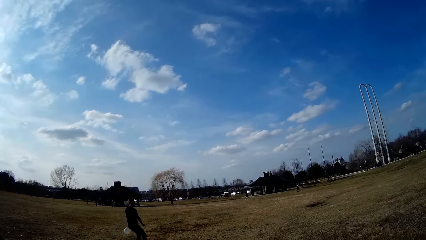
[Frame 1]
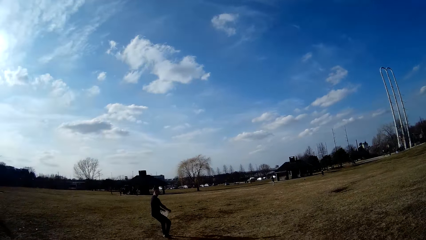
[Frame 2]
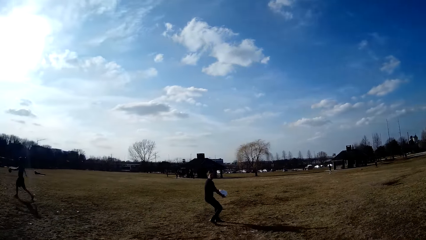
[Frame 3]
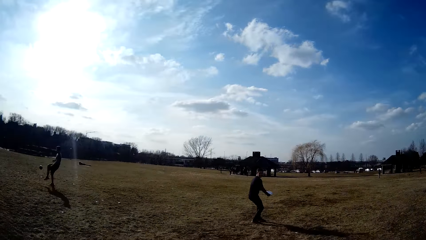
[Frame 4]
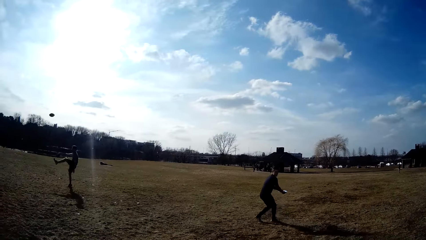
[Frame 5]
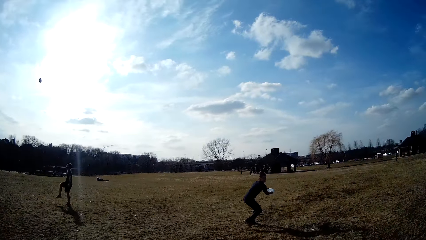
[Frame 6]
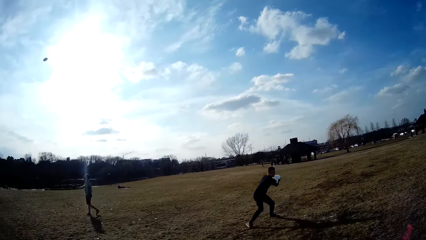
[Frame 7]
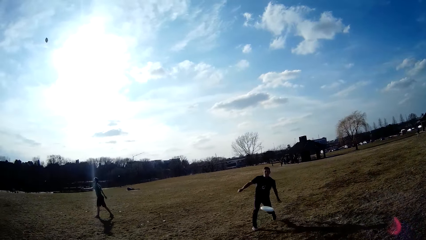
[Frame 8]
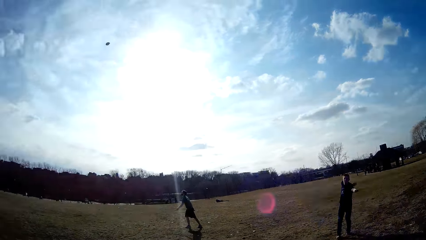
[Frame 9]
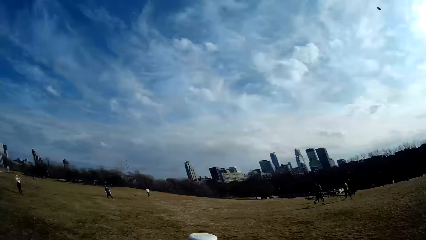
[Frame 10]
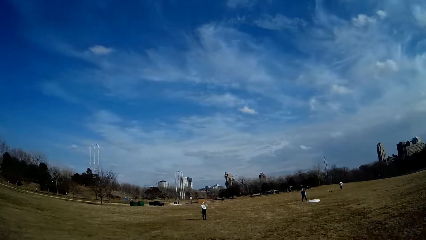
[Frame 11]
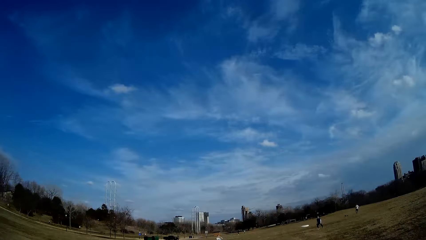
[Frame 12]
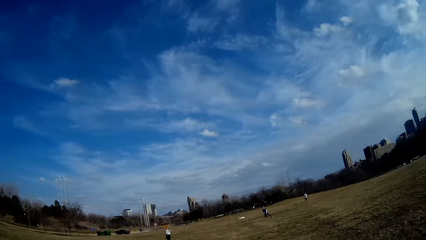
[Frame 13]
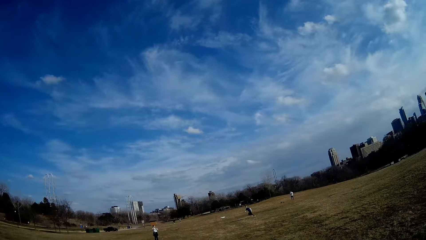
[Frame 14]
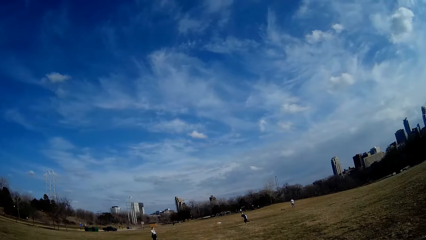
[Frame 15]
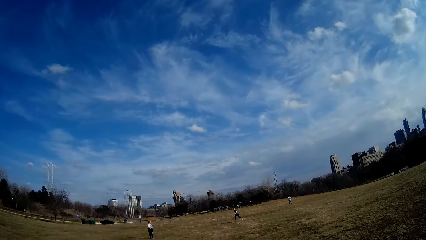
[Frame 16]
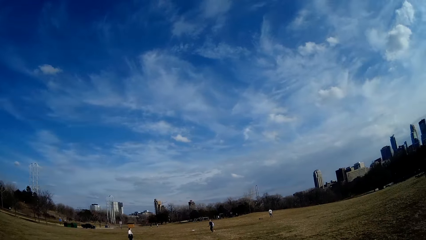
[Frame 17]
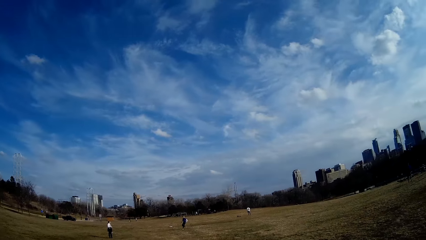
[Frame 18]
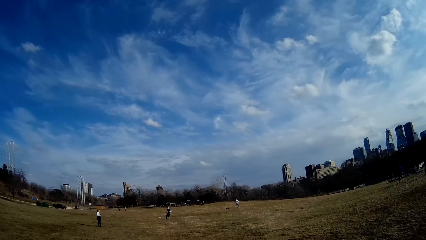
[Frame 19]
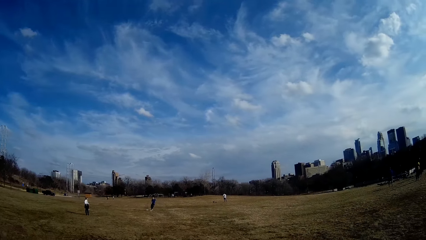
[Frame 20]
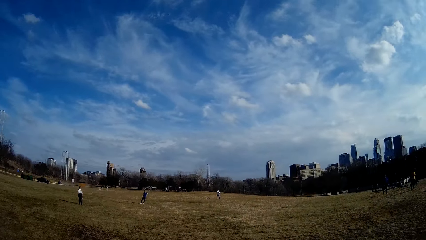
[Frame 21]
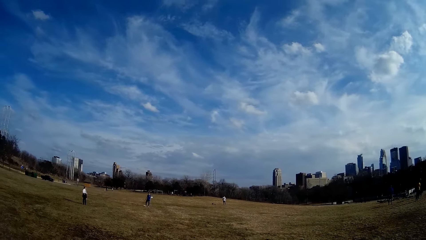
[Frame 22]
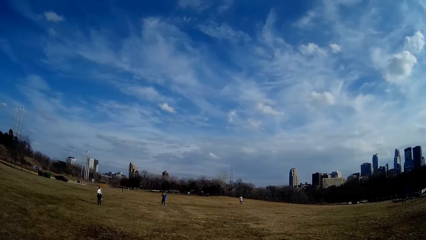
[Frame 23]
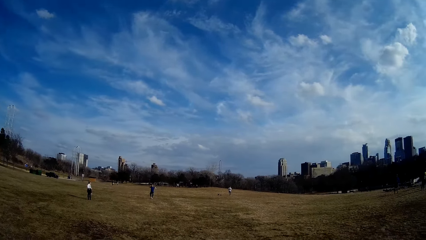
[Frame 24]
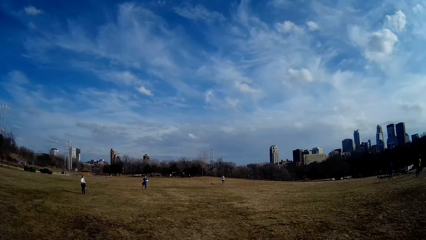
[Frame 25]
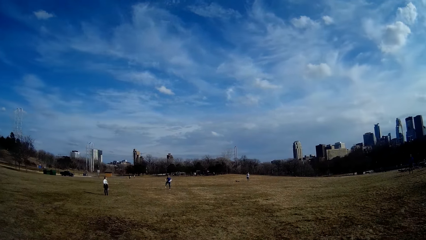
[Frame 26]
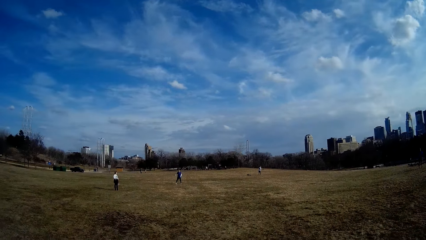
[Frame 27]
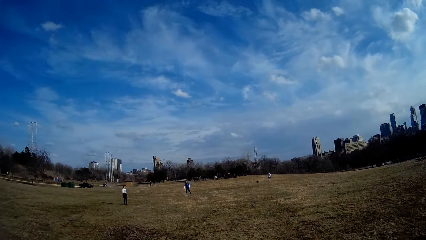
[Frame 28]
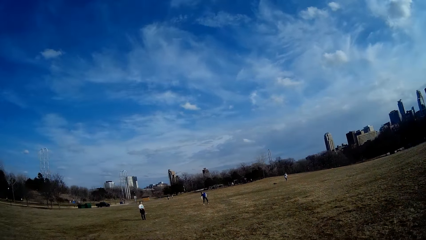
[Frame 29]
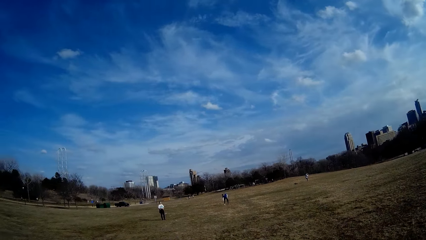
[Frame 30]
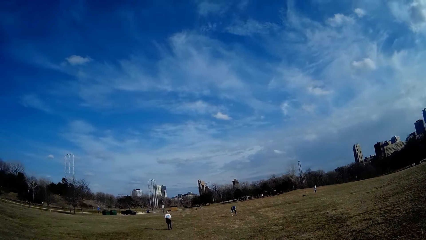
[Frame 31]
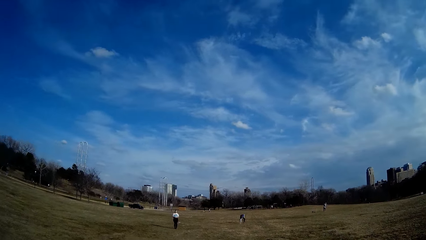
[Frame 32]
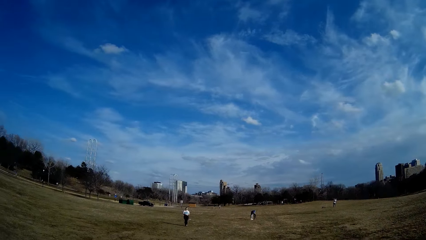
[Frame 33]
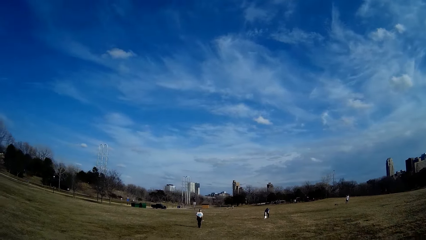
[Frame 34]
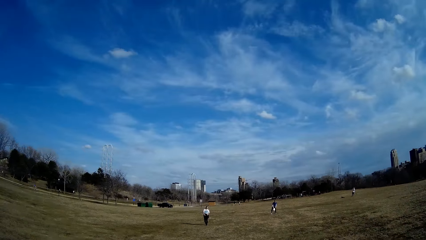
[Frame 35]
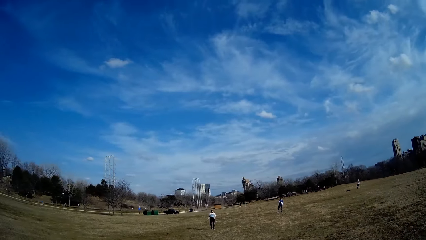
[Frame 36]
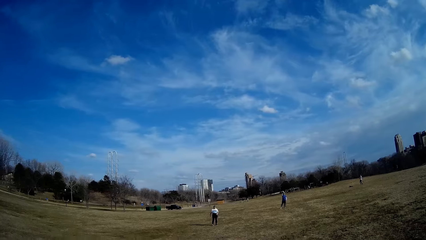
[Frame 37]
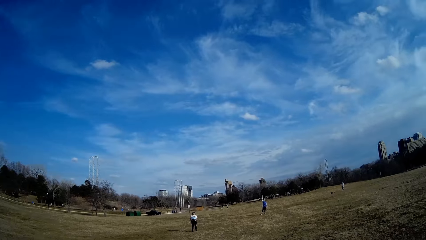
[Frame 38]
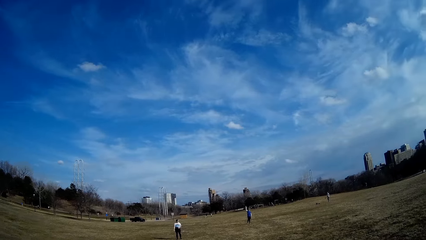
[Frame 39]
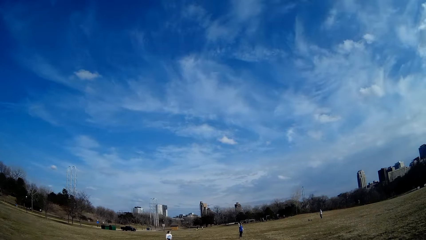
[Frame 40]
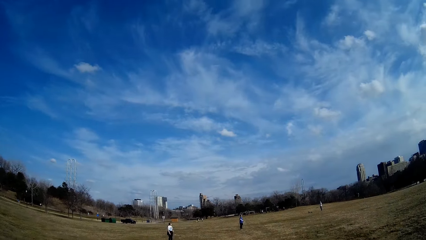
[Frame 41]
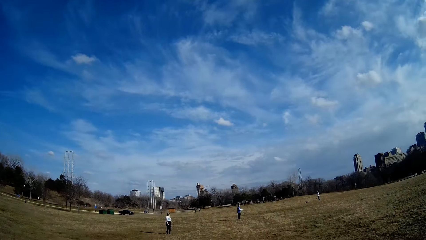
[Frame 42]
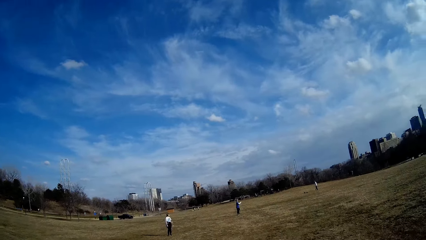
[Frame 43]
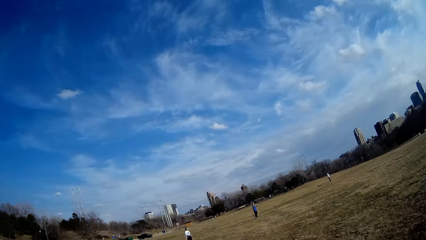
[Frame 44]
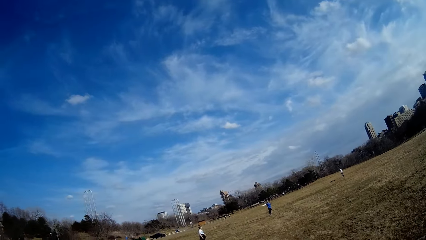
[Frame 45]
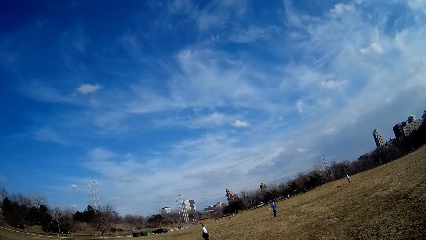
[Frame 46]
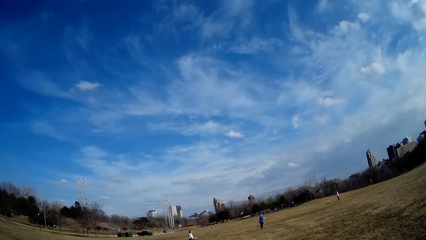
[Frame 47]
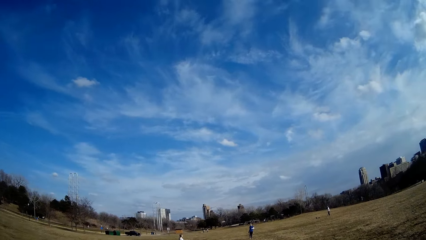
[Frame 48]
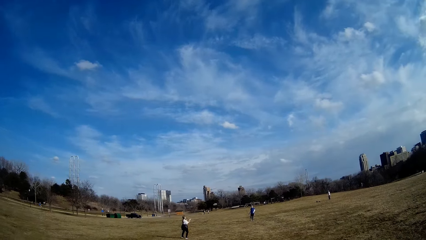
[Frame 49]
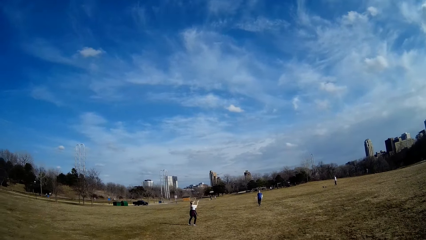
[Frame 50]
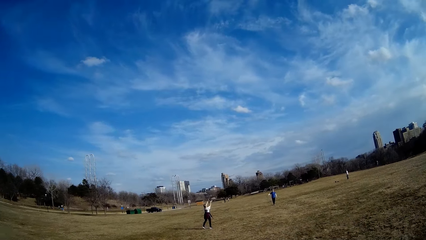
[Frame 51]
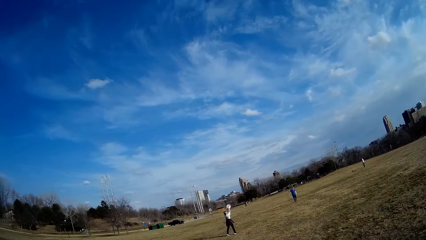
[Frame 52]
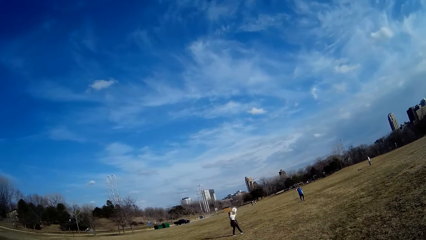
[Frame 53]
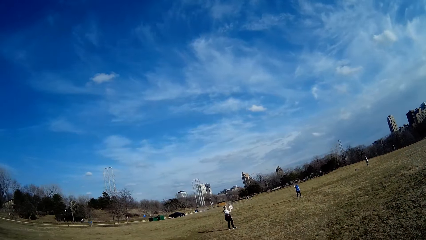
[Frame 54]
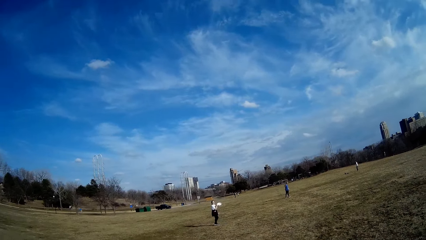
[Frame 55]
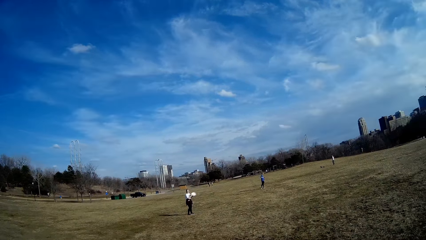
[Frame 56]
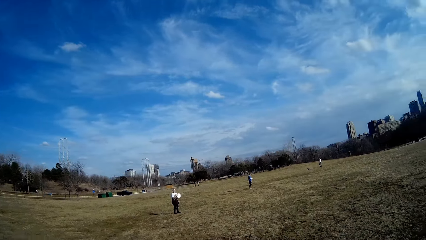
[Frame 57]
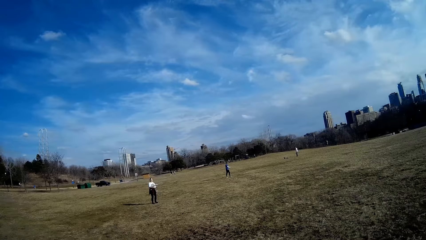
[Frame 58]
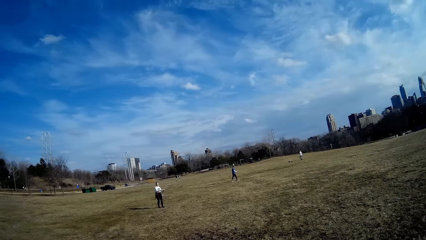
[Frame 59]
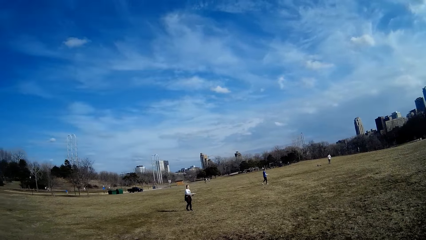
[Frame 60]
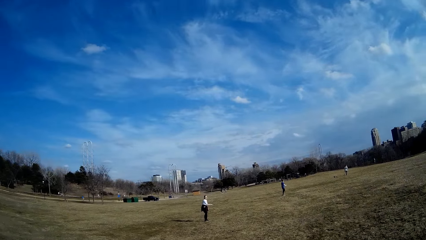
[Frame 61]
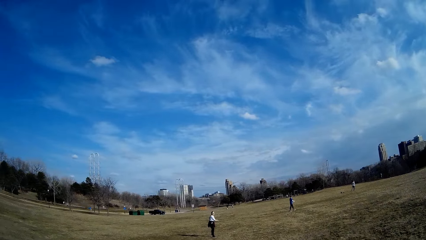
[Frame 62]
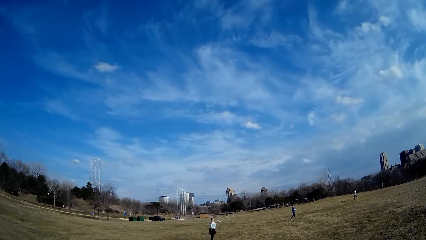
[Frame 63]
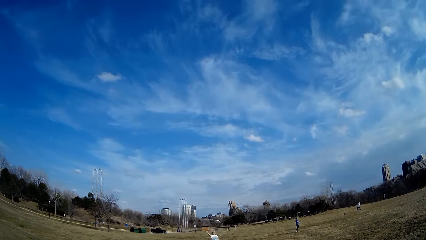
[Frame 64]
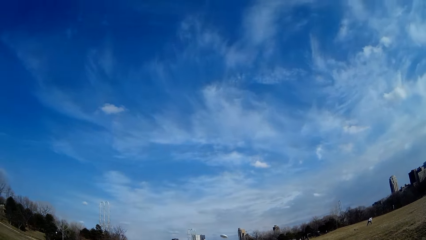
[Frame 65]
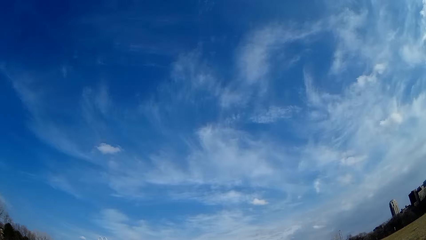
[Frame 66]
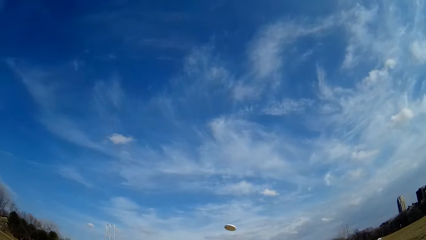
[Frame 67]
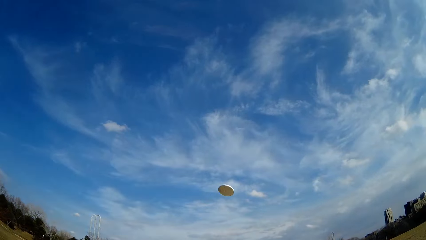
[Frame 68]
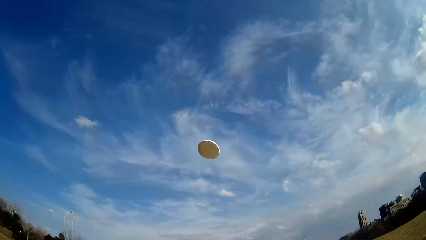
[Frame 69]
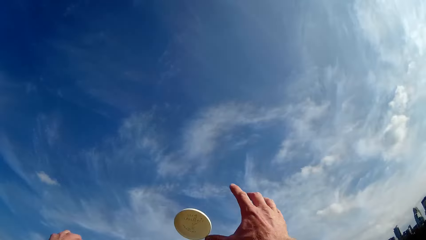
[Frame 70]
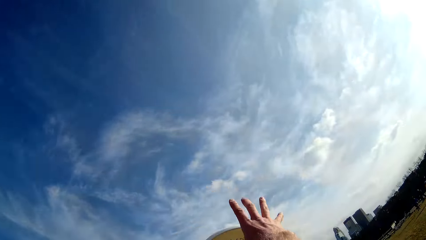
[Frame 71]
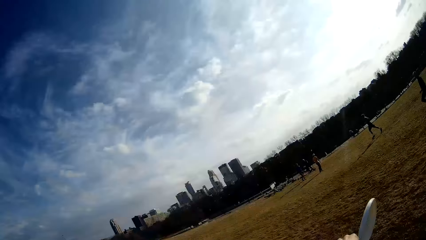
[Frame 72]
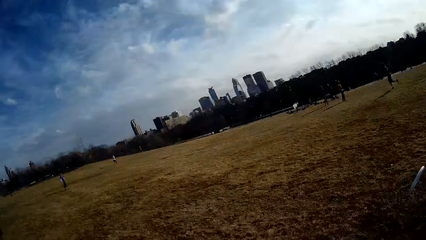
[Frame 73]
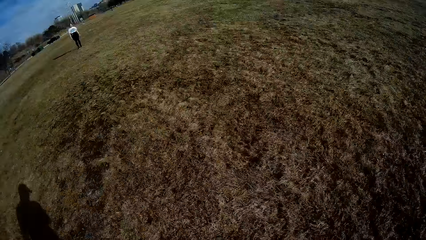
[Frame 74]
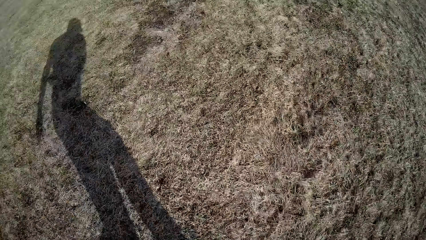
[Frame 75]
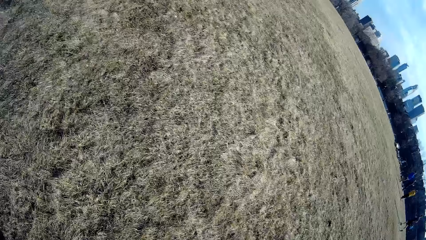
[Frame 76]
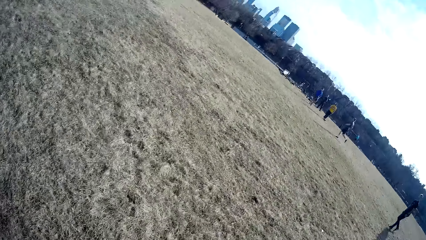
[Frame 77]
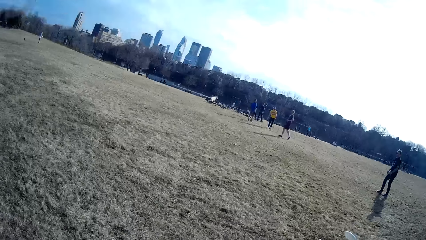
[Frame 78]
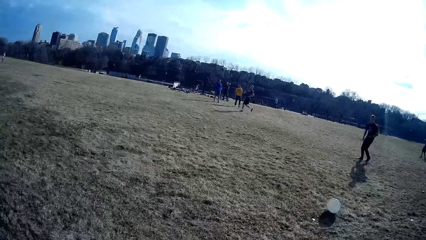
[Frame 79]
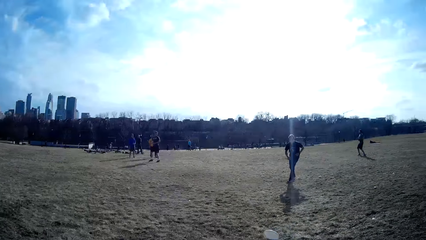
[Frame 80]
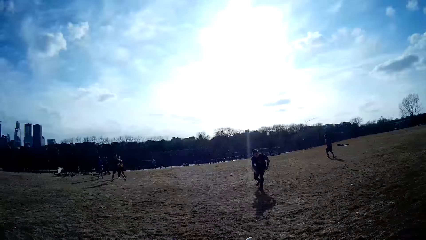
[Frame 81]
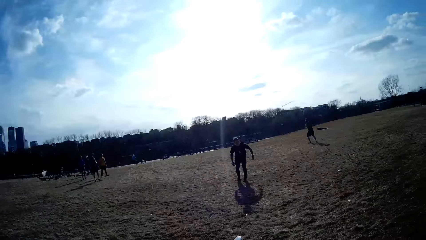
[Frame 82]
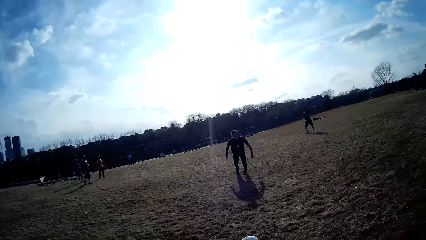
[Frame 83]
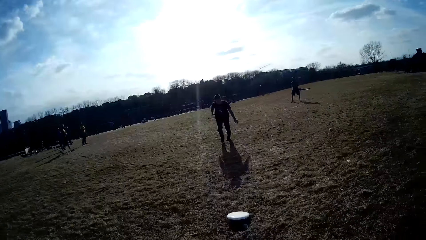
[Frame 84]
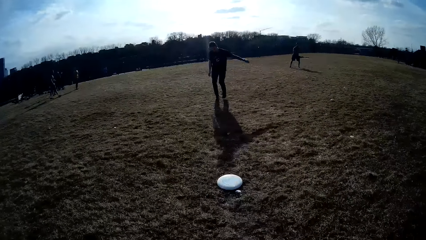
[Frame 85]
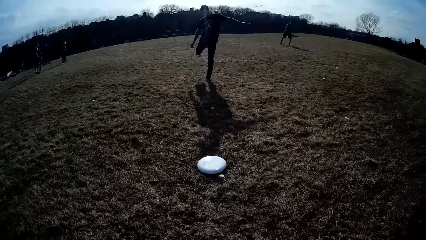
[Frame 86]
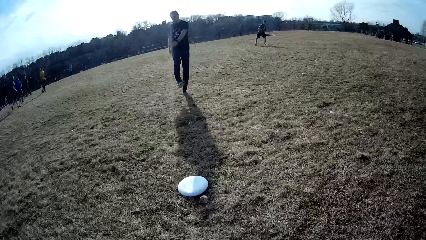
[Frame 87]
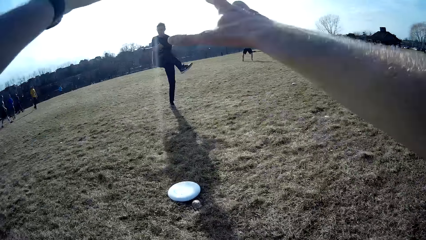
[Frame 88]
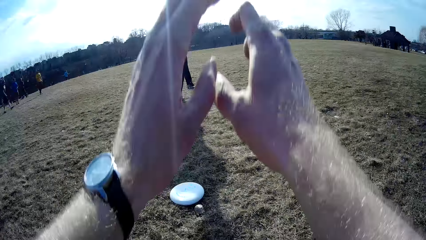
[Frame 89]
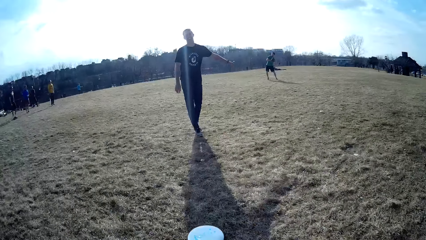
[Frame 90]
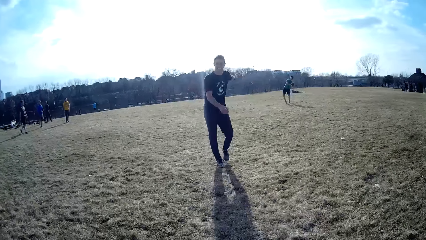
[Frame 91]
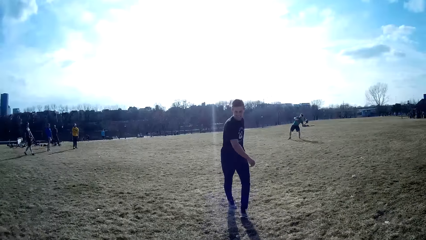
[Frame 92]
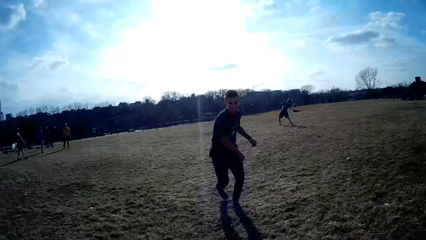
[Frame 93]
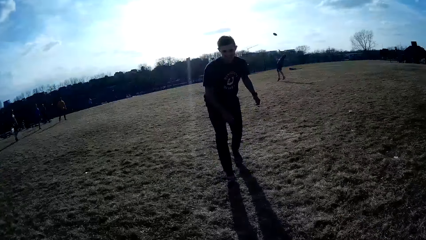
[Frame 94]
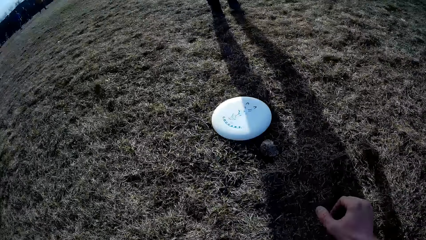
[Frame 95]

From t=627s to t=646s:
A man throws the flying disc. Another man picks up the flying disc from the ground with his hand and throws the flying disc. A woman catches the flying disc with both hands and throws the flying disc. The camera wearer plays a handball game using the plate-like balls with other persons on the playground.
